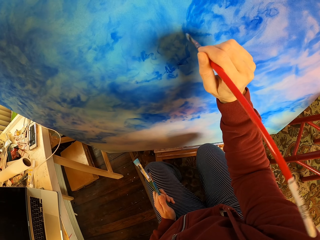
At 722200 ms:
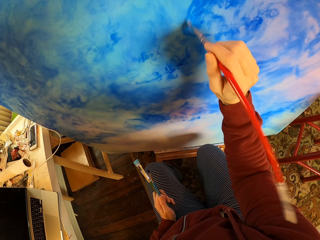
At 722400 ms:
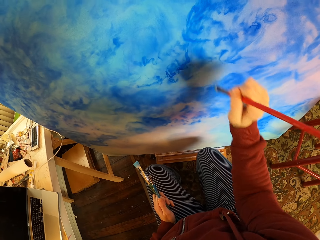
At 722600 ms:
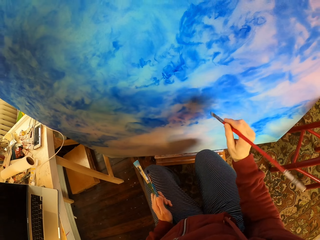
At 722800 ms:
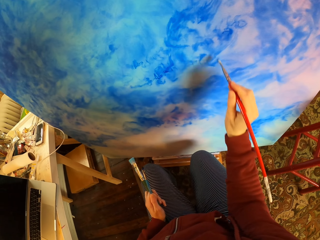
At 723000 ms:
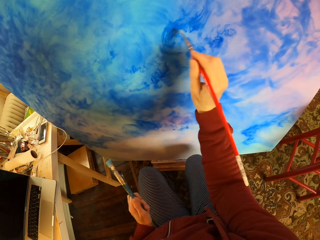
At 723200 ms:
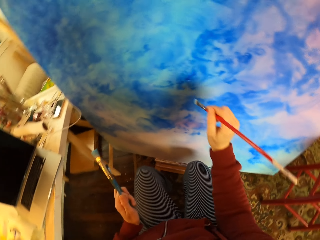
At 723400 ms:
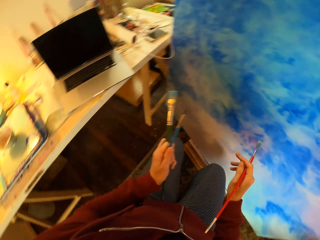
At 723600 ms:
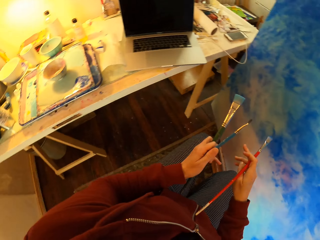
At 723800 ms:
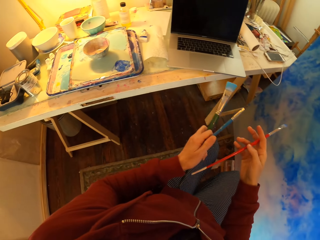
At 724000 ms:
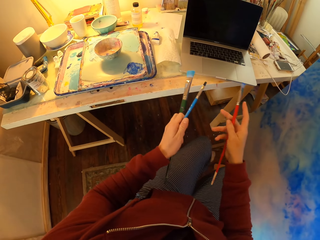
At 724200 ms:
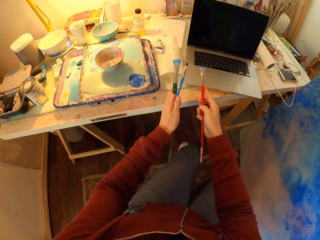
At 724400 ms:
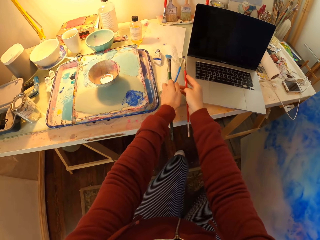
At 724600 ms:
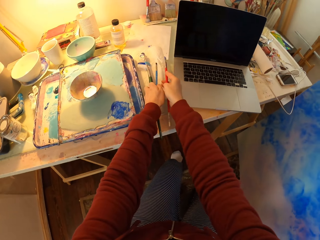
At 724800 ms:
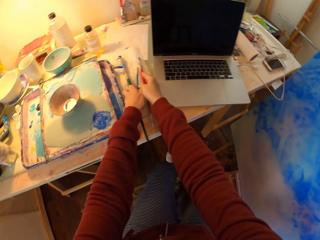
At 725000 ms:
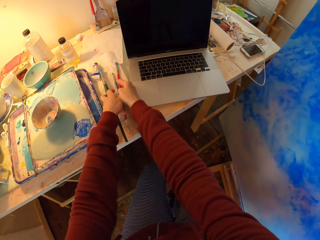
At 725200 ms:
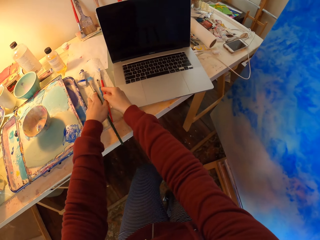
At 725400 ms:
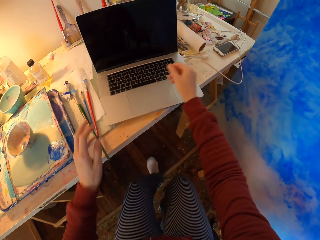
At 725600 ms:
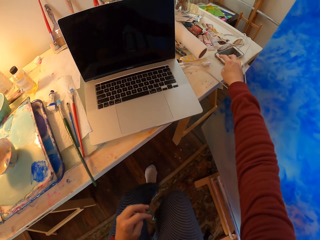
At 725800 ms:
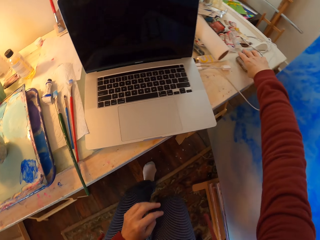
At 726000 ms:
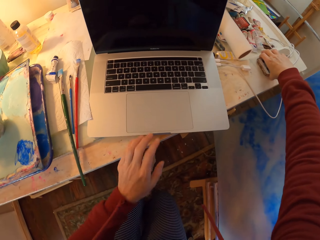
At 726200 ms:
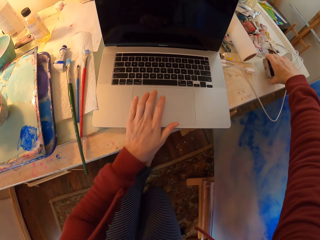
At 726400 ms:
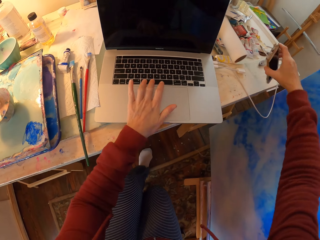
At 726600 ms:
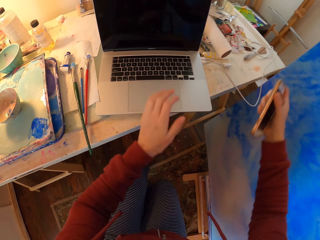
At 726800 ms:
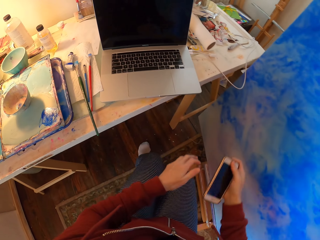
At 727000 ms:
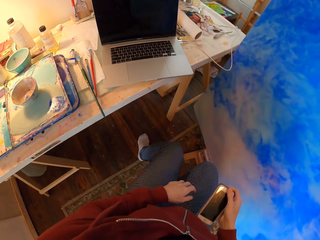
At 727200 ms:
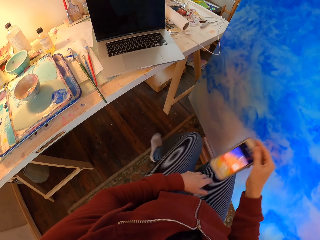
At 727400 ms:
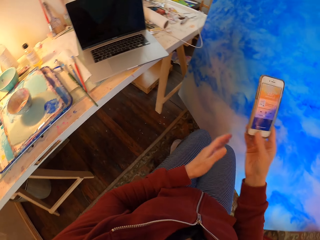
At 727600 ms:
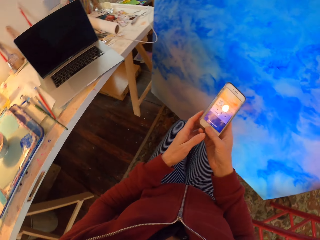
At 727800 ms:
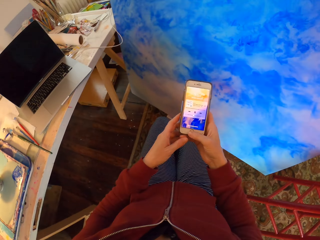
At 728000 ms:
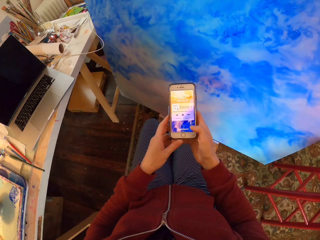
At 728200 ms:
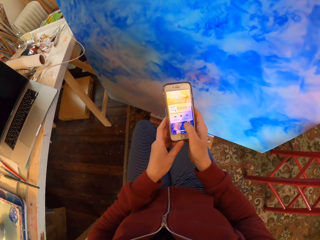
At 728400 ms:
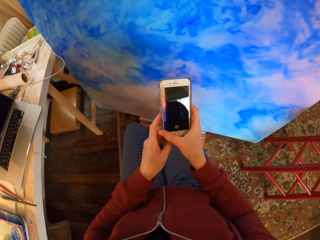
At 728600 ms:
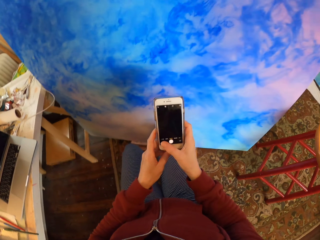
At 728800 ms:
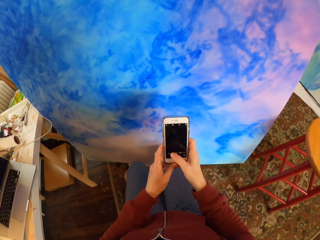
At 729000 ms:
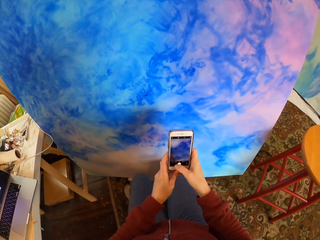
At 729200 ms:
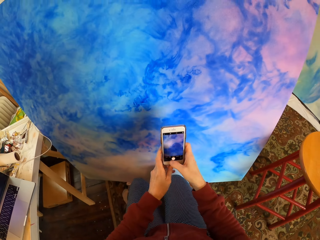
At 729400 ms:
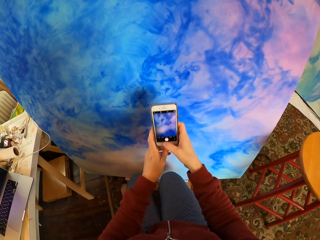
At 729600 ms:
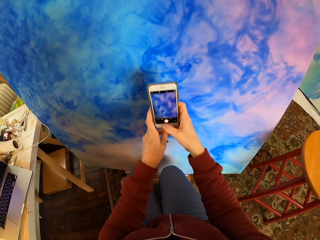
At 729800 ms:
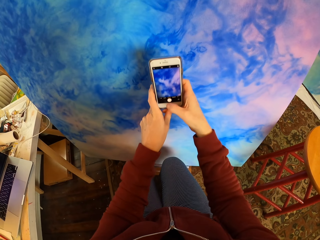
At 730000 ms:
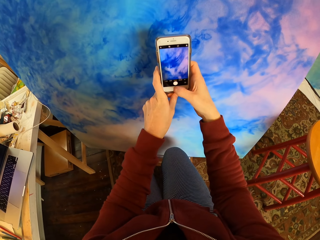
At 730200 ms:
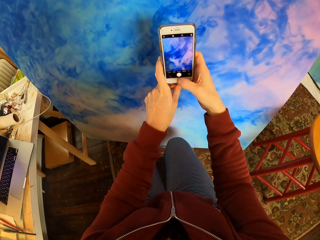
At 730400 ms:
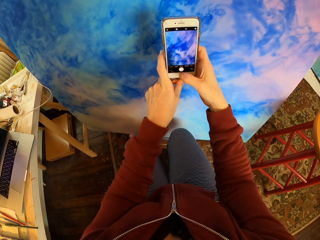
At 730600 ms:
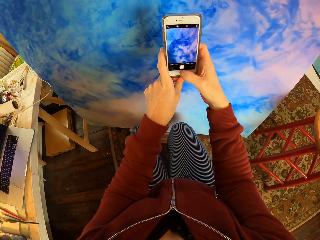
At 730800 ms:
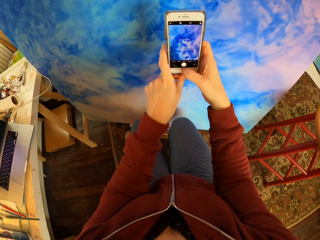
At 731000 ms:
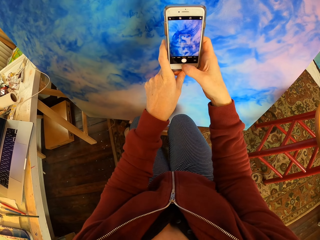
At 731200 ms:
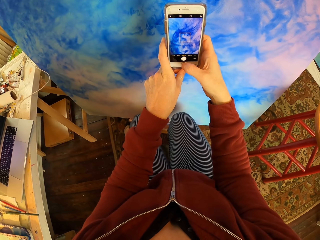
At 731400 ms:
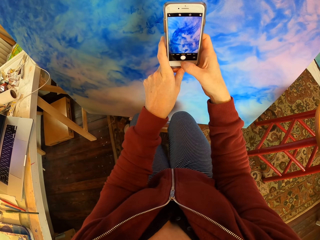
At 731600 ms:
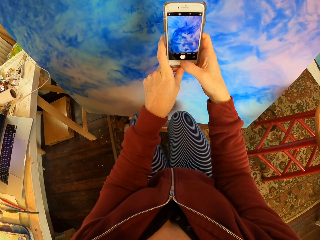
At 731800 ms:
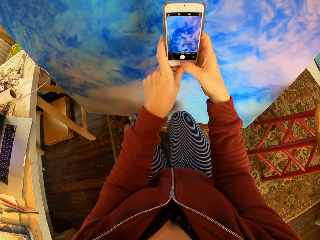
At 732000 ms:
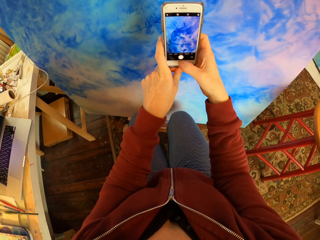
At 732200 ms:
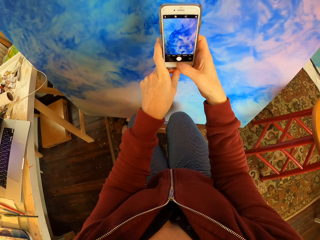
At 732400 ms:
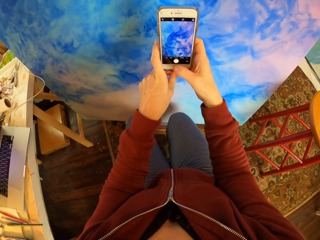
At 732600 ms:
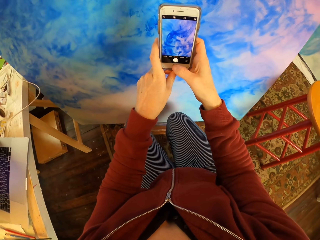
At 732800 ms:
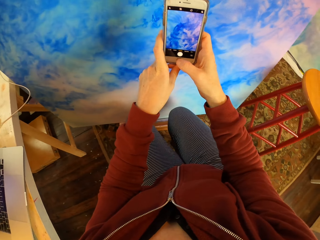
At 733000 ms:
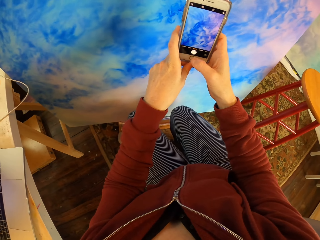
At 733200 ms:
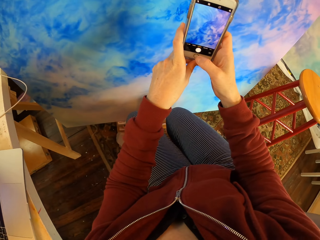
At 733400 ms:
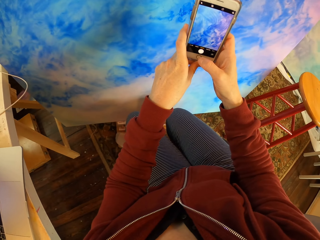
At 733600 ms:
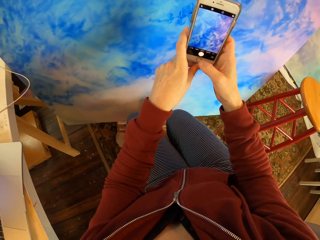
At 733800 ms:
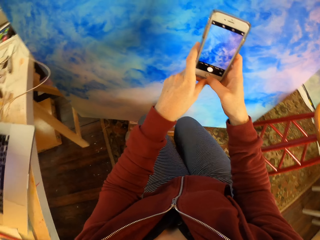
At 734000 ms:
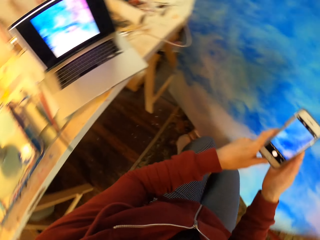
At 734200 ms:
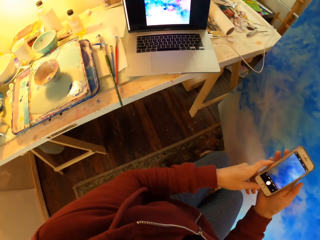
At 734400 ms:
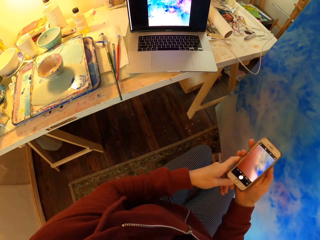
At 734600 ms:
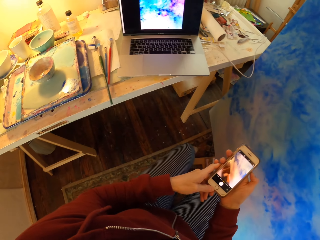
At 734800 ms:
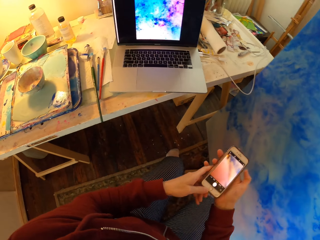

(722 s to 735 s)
The camera wearer puts down the paint brush. They pick up a phone. They hold a laptop. They browse their phone. They take a photo with the phone.

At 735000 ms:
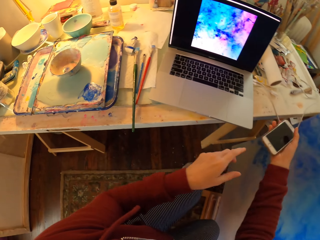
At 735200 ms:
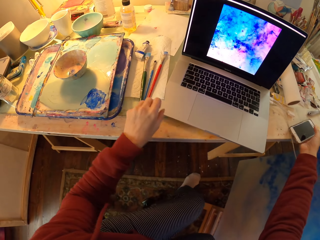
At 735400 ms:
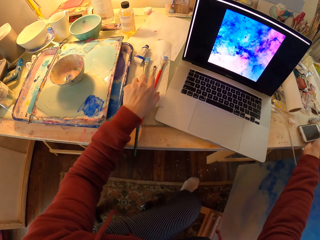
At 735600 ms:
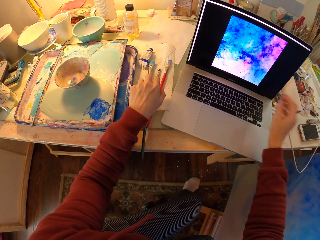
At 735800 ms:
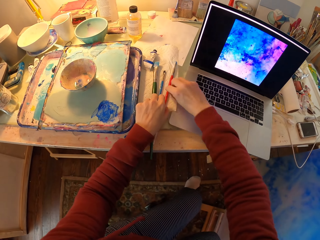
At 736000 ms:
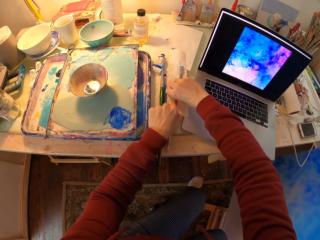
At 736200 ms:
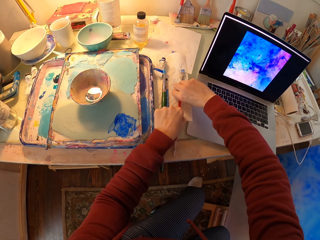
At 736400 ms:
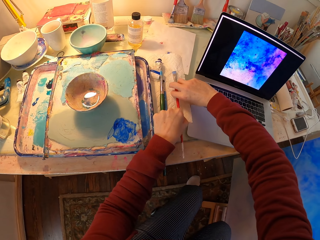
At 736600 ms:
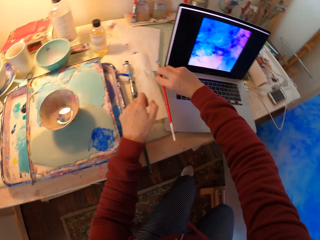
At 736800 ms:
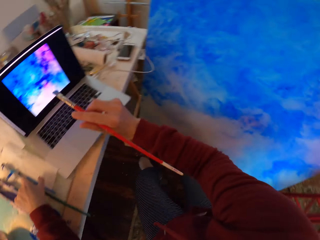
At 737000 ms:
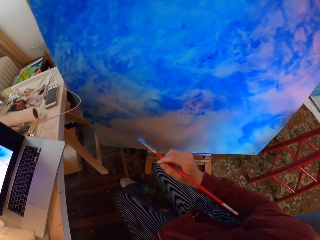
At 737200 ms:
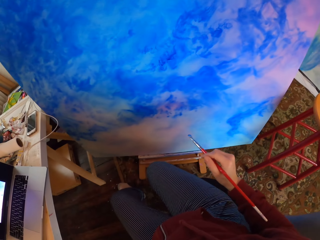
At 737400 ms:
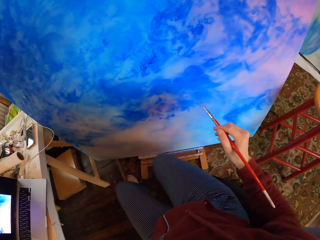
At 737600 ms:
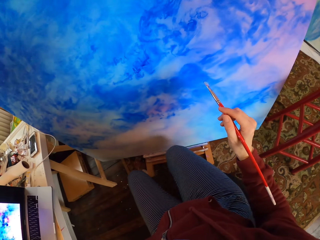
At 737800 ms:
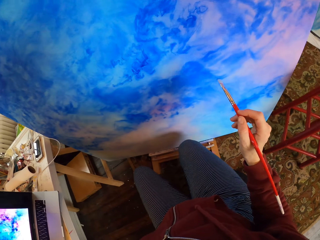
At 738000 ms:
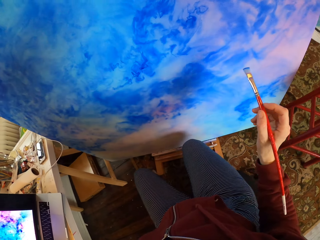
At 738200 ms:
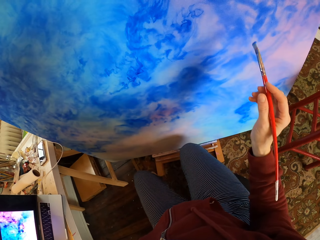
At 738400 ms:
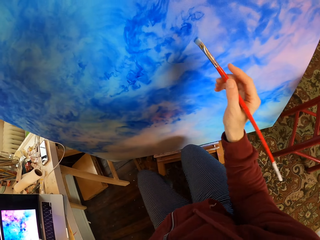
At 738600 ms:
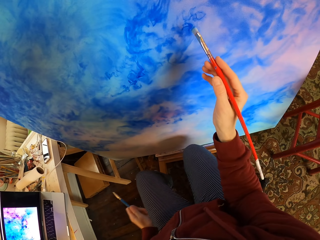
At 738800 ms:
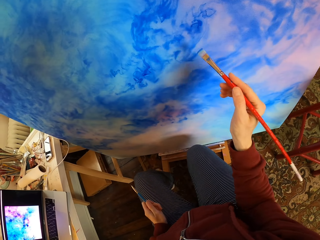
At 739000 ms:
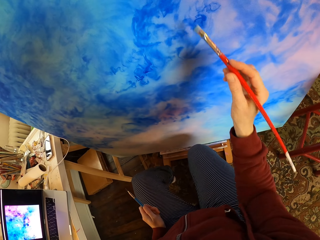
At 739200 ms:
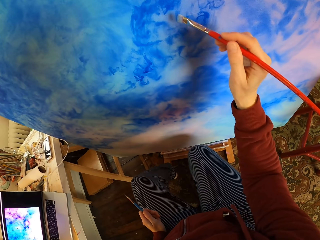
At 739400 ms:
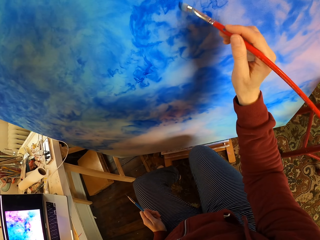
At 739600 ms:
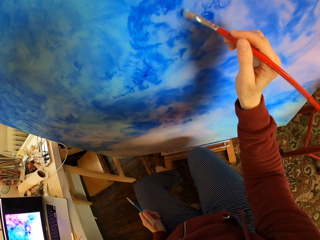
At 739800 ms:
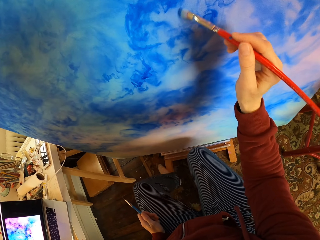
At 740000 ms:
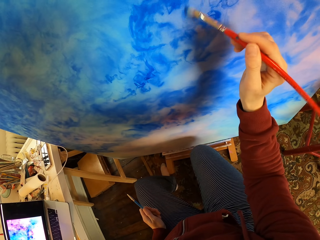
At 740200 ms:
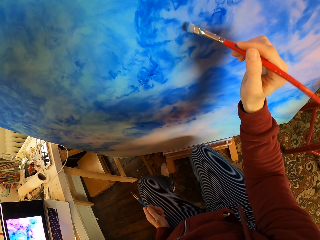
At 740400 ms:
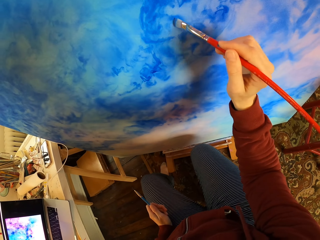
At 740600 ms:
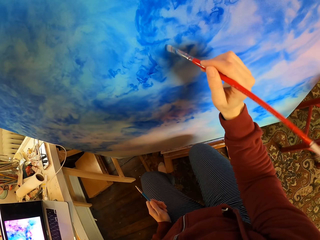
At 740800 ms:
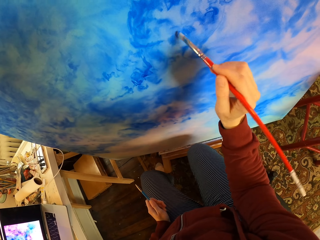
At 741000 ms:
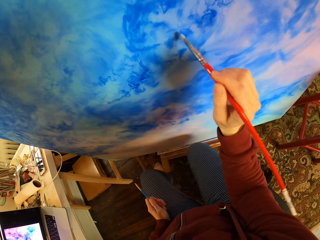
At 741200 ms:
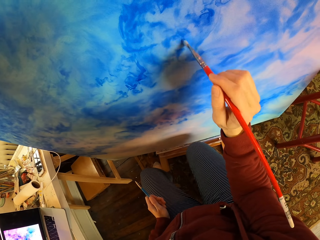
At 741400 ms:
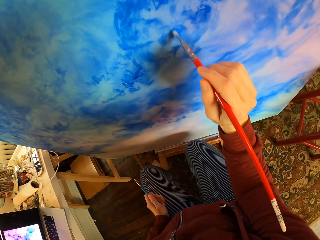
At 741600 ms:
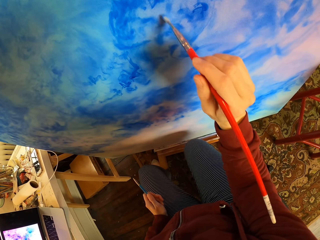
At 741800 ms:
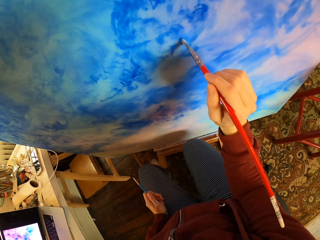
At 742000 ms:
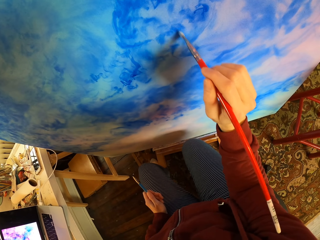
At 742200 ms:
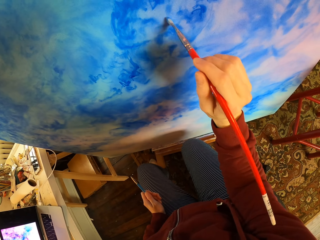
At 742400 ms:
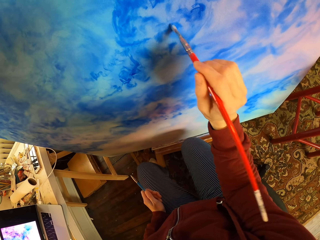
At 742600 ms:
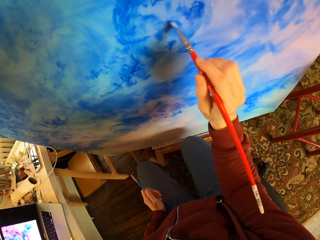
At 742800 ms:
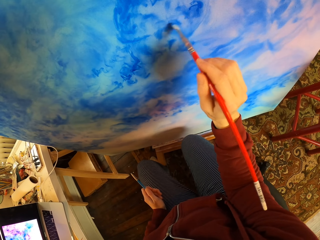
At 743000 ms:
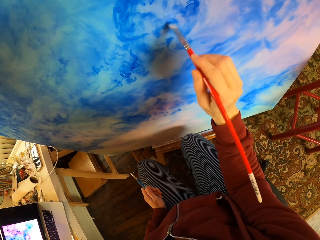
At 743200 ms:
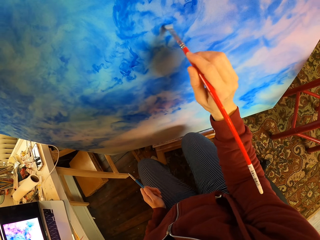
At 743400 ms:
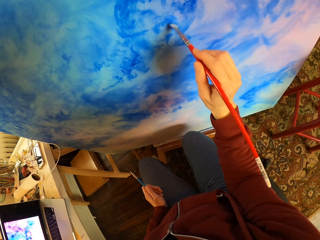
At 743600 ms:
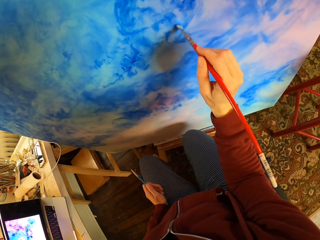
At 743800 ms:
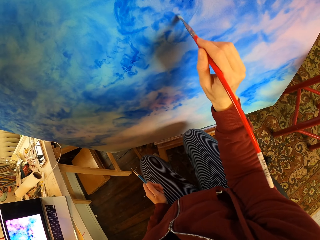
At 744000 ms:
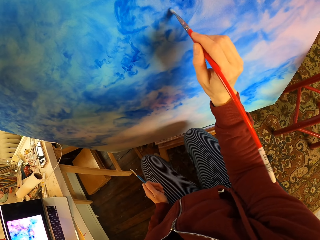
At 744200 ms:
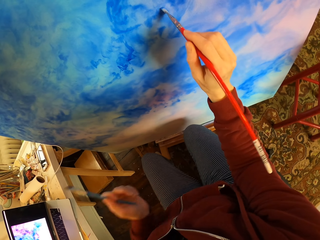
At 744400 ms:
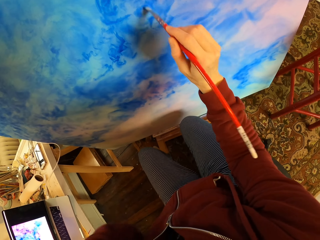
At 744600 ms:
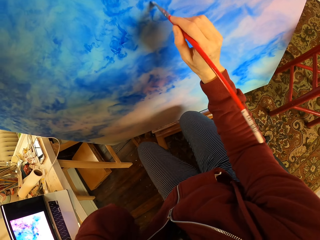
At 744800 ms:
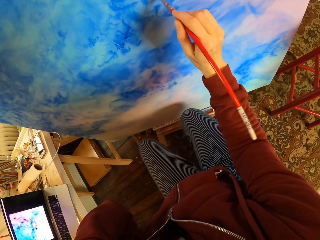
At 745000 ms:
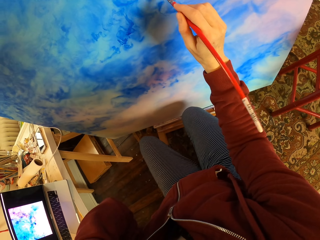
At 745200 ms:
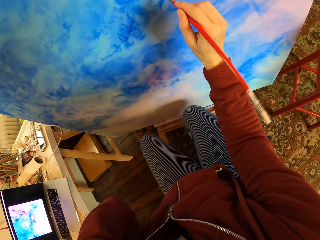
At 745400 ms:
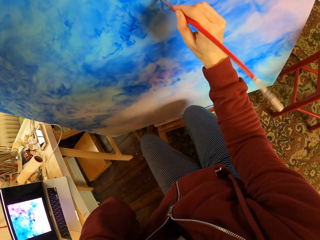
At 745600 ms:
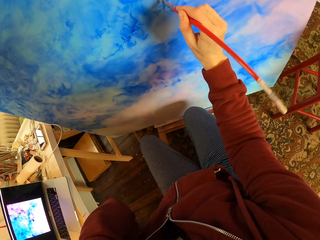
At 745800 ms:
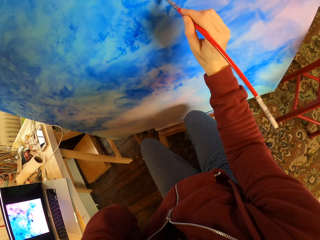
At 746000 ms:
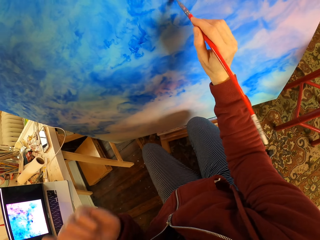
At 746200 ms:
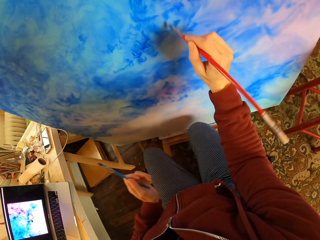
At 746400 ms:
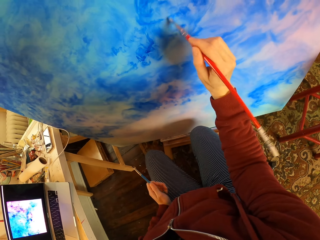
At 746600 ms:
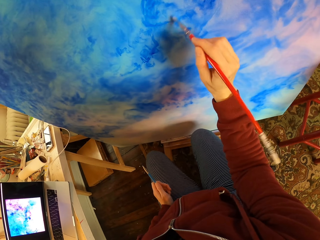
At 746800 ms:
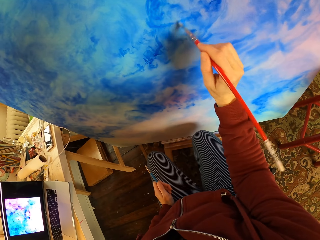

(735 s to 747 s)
The camera wearer puts down the phone. They pick up a paint brush. They paint a wooden board.
